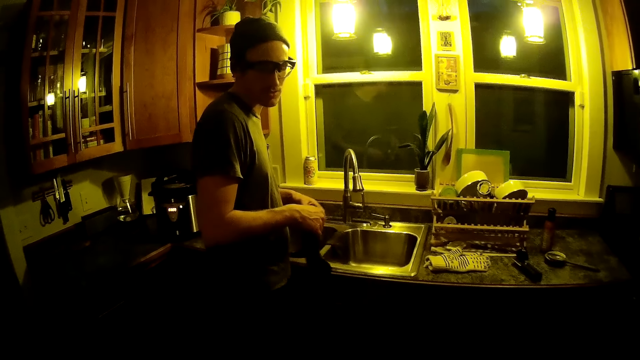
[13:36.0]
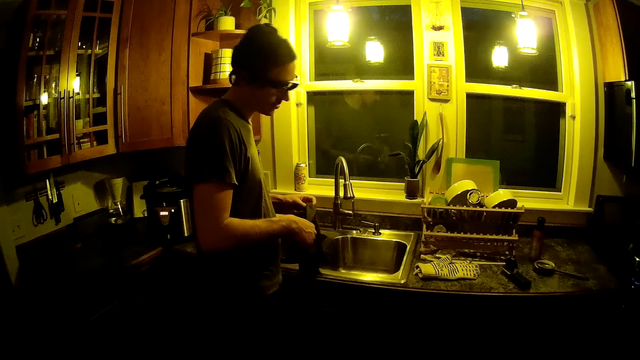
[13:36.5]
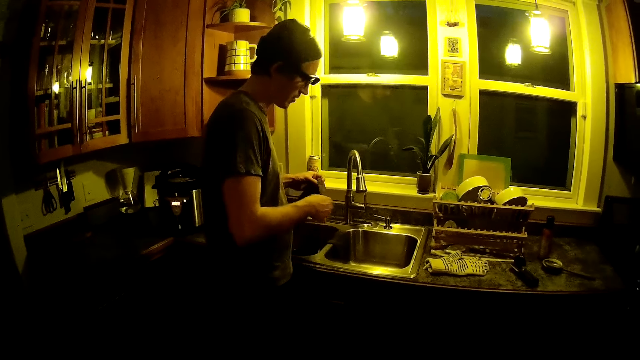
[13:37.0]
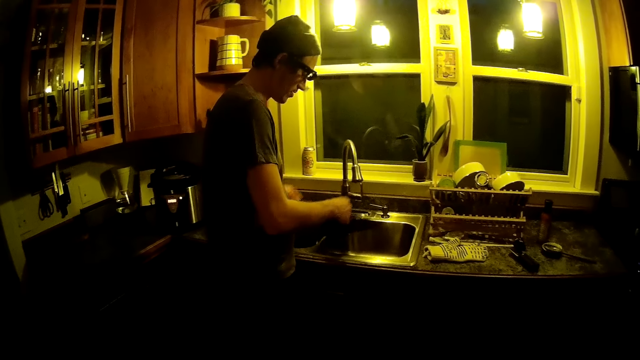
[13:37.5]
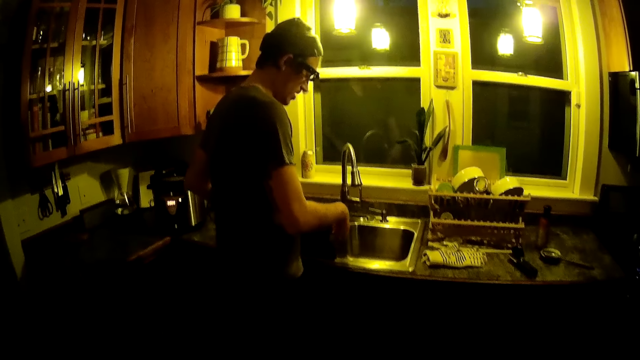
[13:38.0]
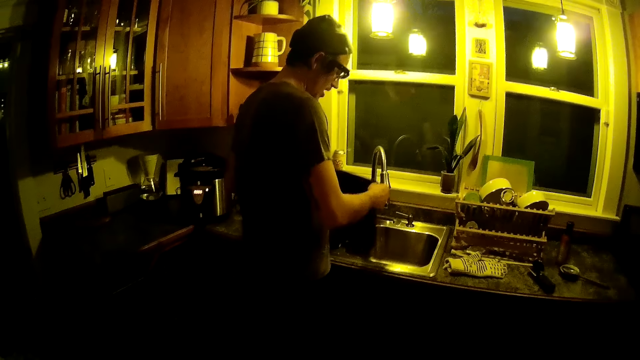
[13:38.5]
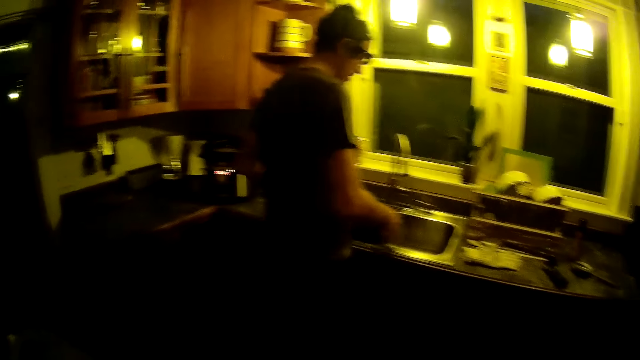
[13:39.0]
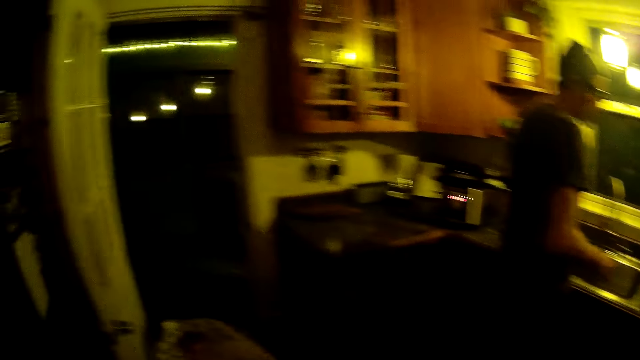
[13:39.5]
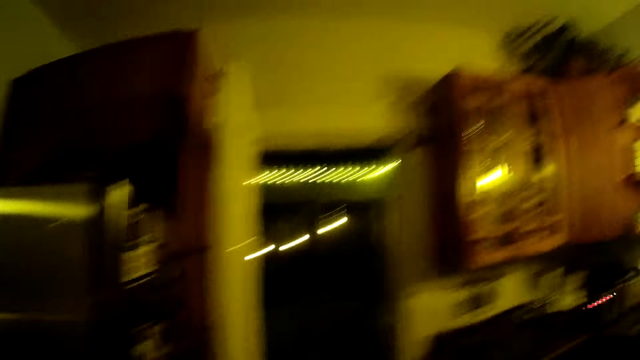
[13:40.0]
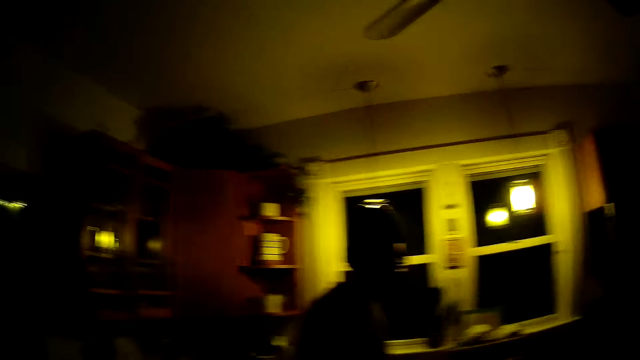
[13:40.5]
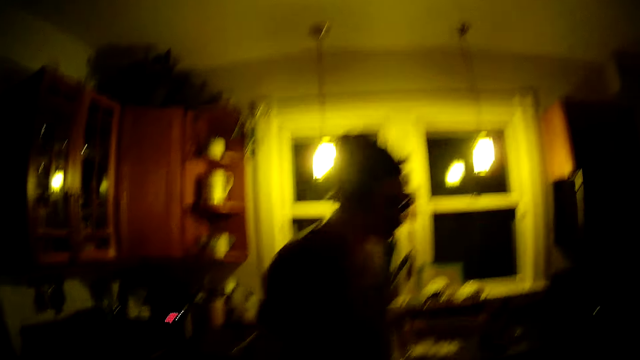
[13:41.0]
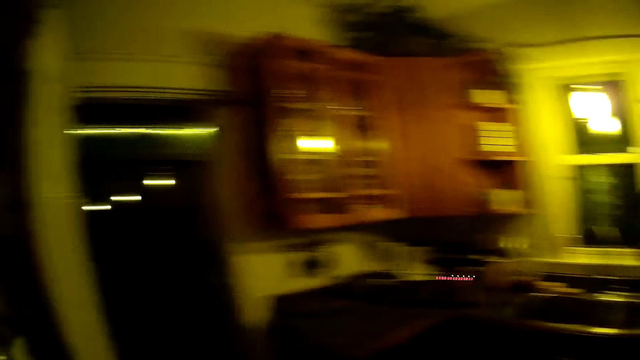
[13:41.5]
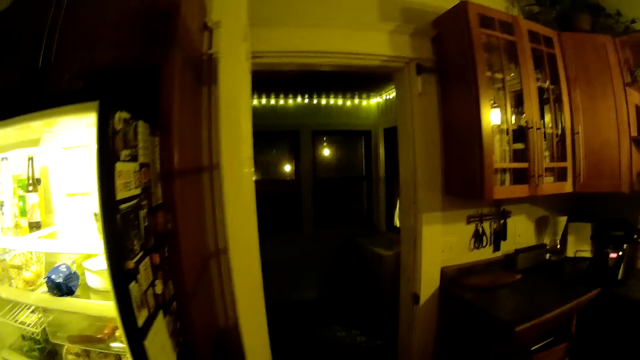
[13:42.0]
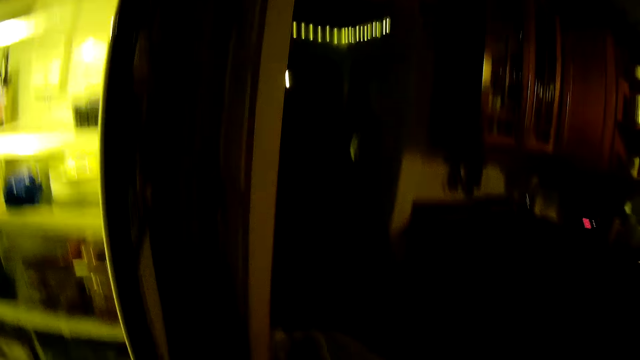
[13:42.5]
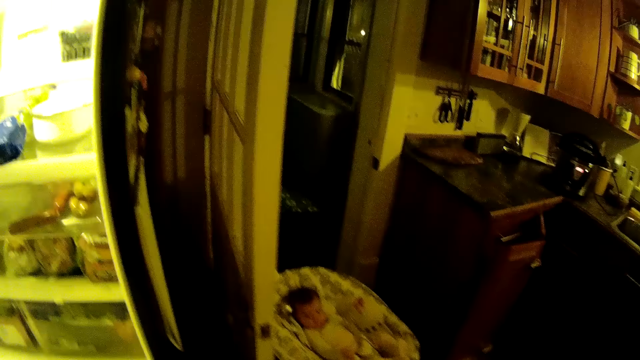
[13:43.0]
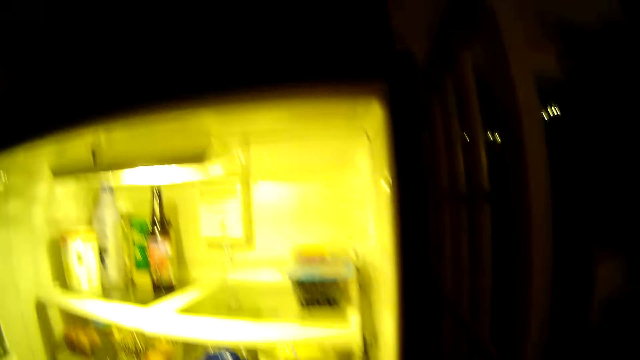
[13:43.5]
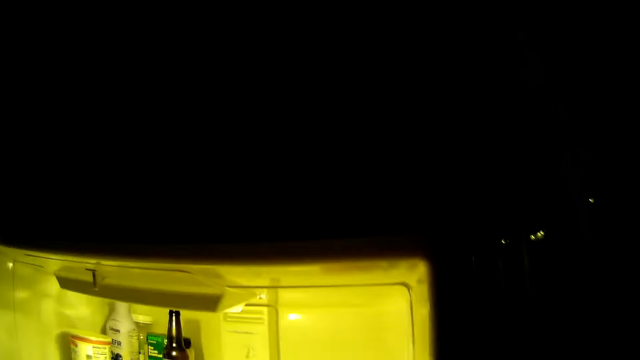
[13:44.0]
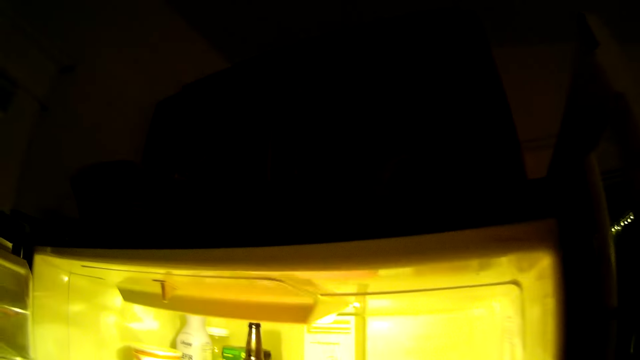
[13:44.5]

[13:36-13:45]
The man places the towel on a sink. The camera wearer looks around. The man moves around. The camera wearer moves around and interacts with a baby.

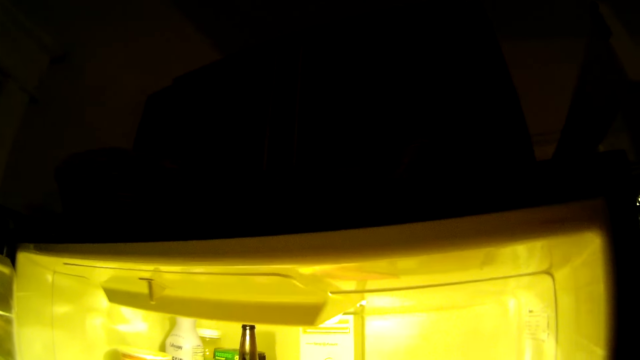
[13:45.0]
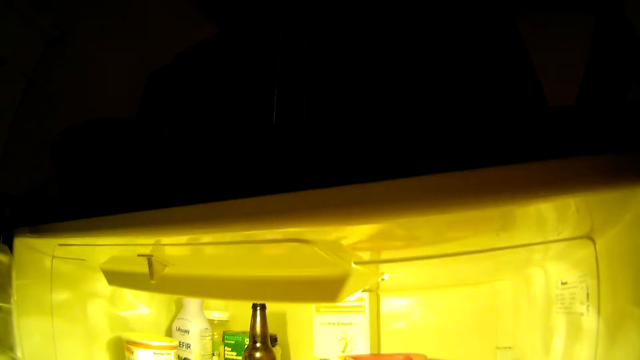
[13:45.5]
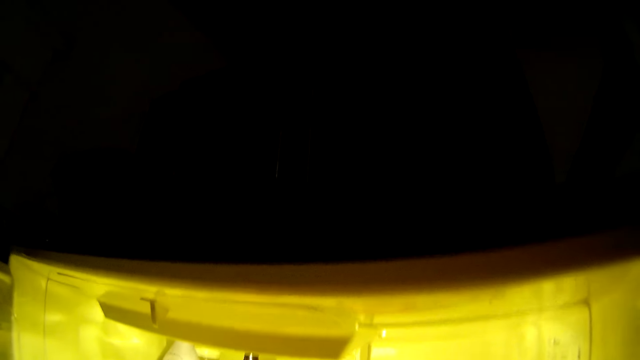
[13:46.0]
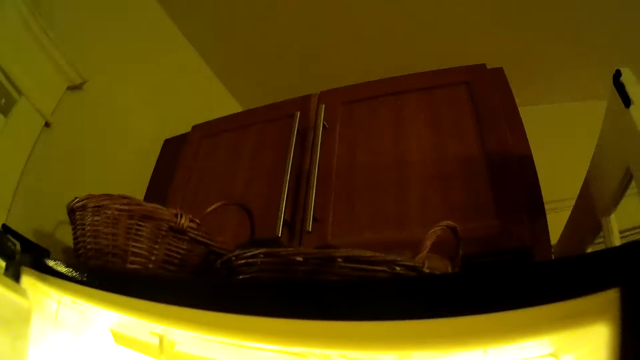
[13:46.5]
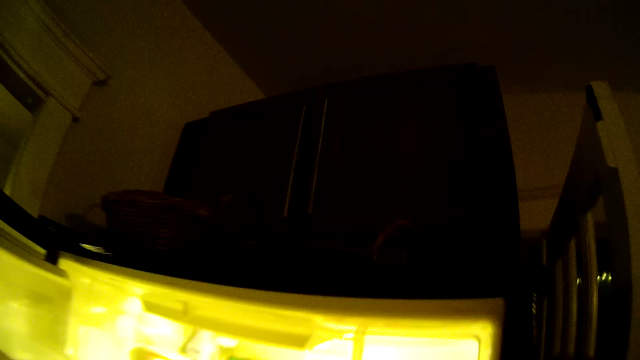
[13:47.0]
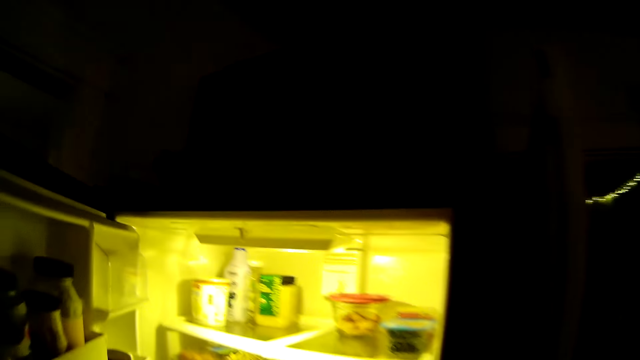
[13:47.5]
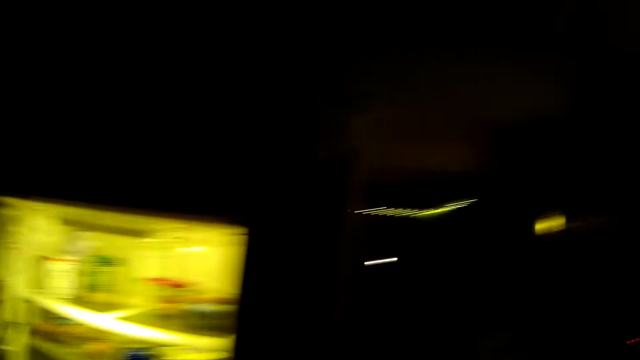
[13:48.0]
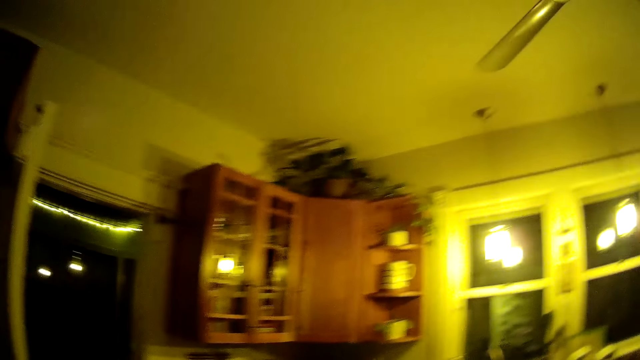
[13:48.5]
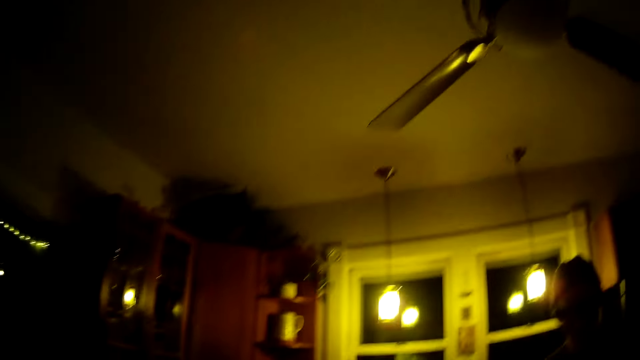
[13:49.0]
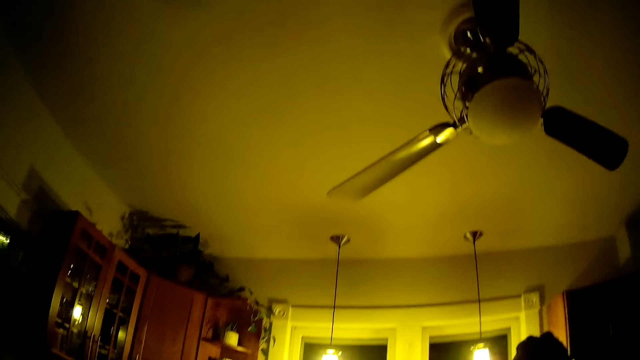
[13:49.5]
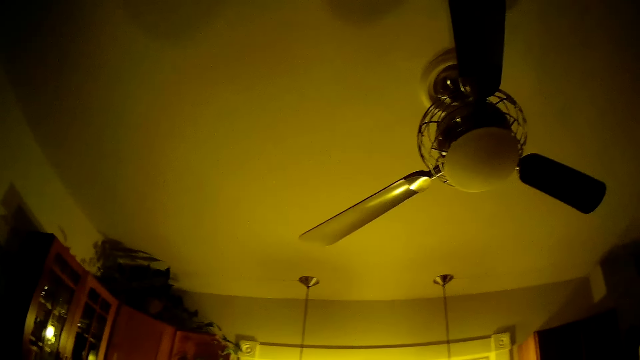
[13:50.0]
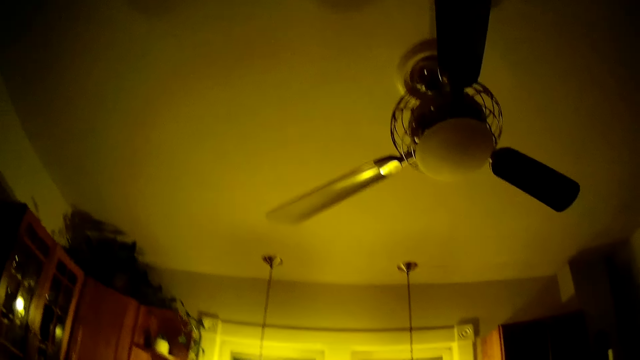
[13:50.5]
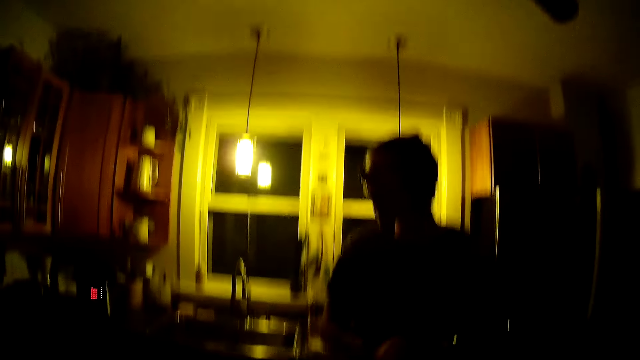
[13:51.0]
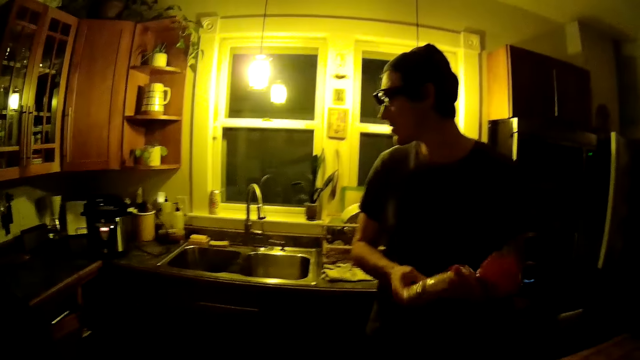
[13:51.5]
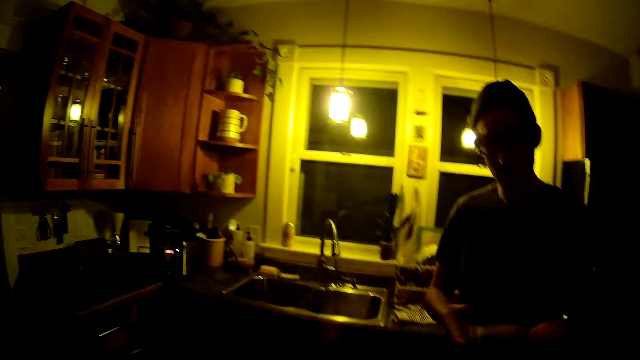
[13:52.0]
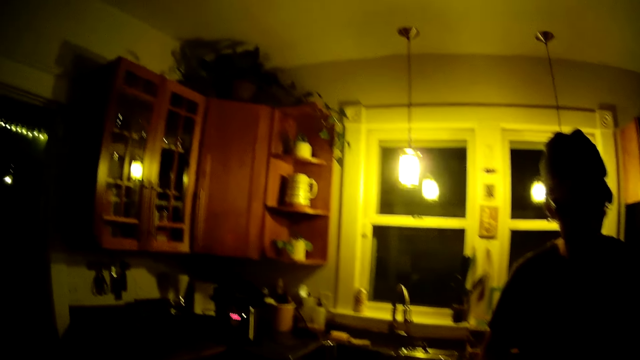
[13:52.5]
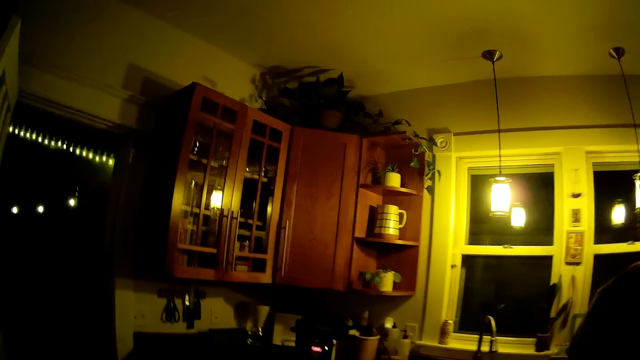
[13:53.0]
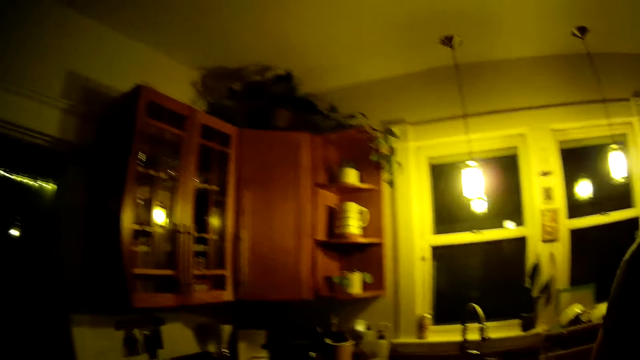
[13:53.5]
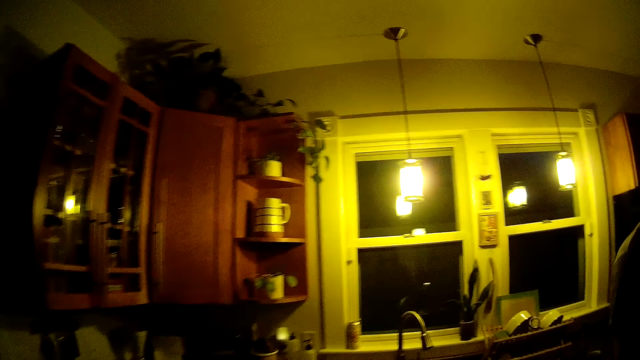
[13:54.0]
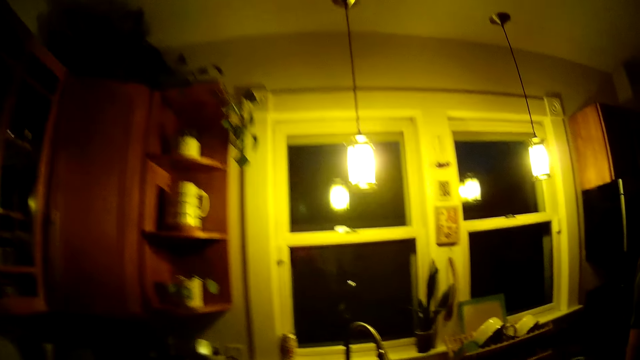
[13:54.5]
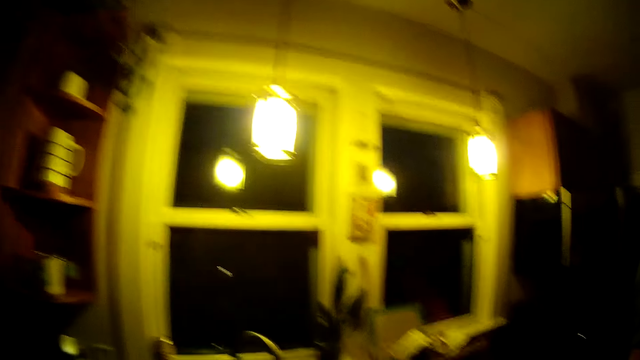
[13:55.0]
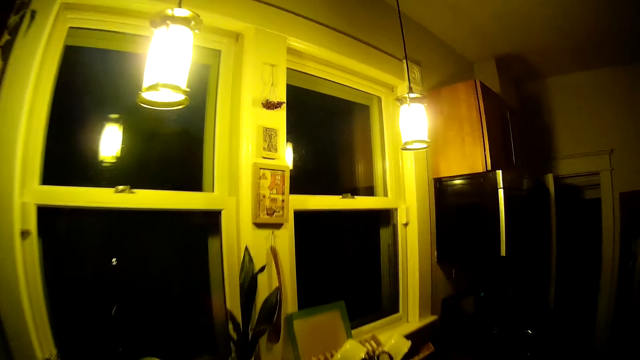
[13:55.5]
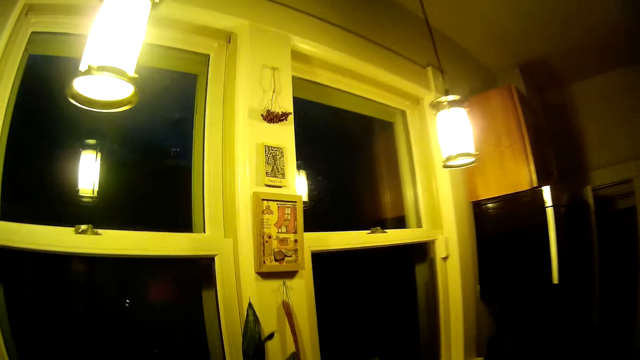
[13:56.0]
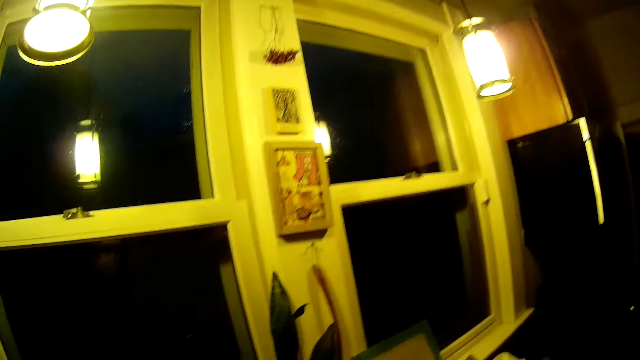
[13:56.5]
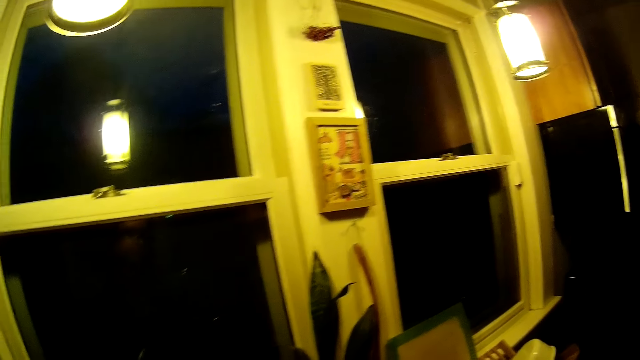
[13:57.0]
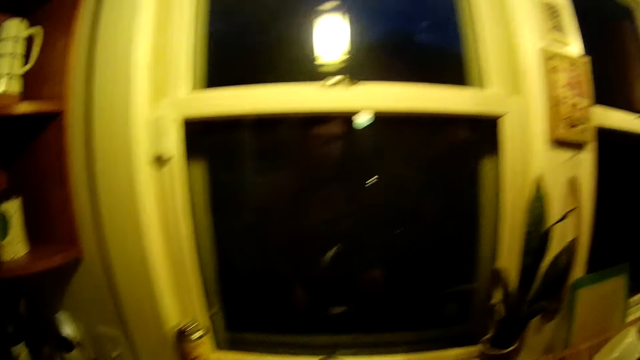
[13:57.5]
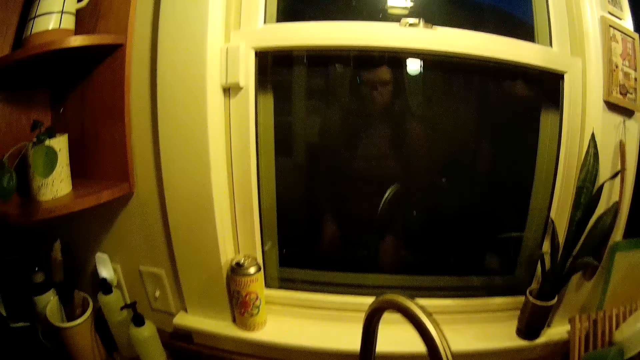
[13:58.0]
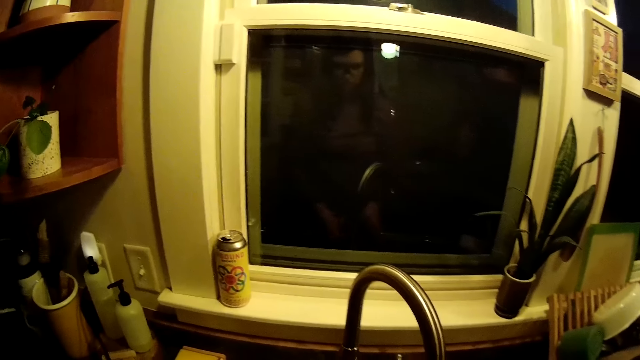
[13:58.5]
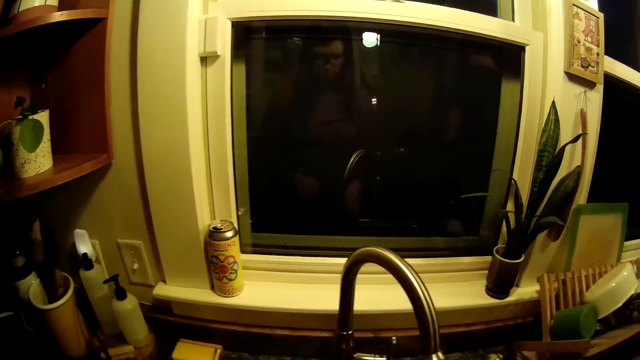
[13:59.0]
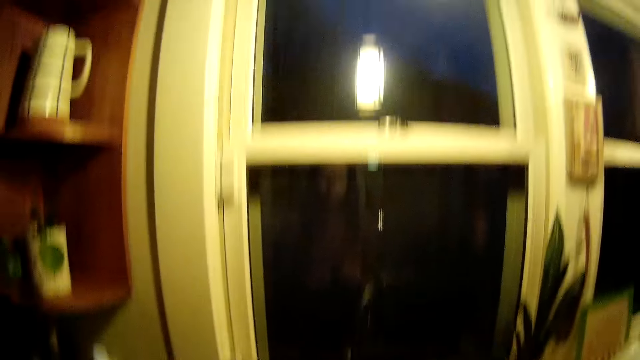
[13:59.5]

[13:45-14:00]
The camera wearer interacts with the man in the kitchen. They stare around. The man talks to the camera wearer. The man holds a loaf of bread with both hands. The camera wearer walks around. They talk to the man.
